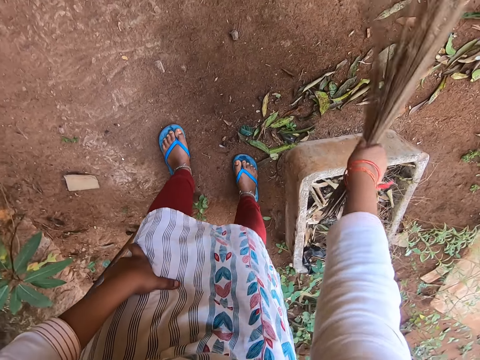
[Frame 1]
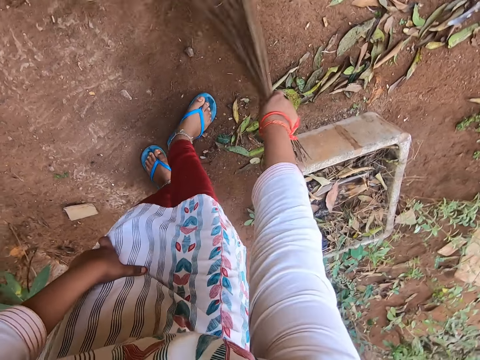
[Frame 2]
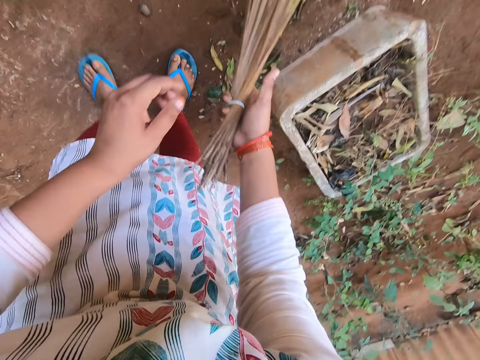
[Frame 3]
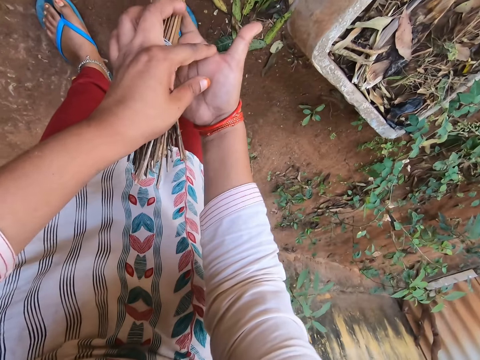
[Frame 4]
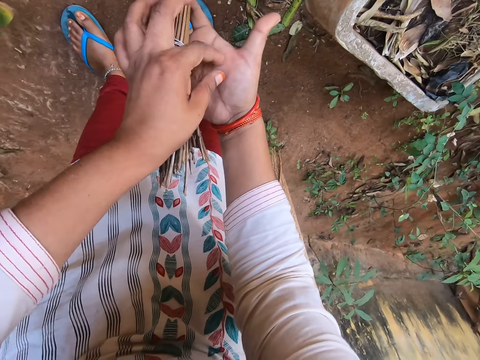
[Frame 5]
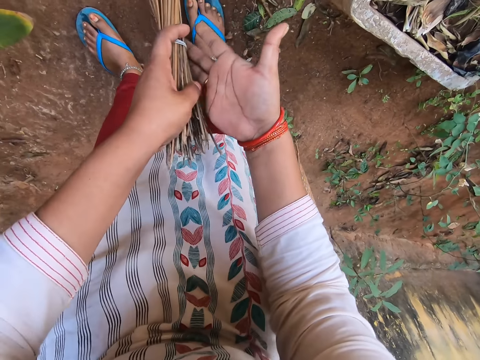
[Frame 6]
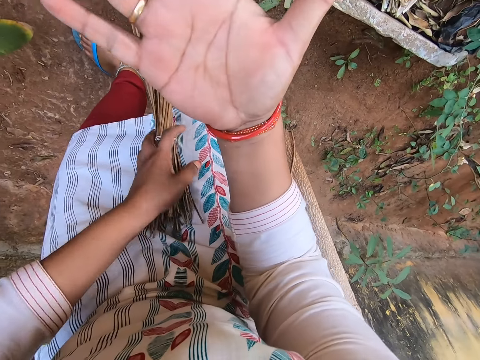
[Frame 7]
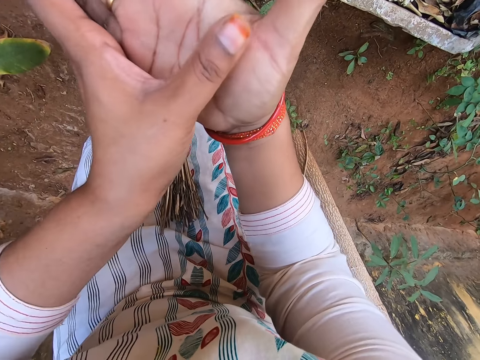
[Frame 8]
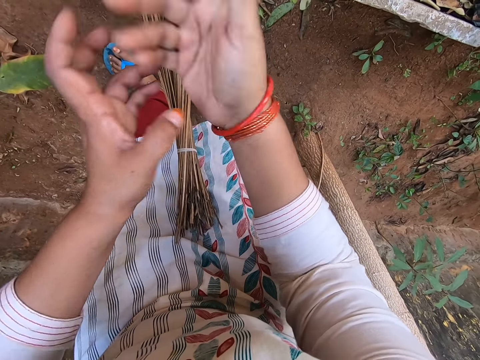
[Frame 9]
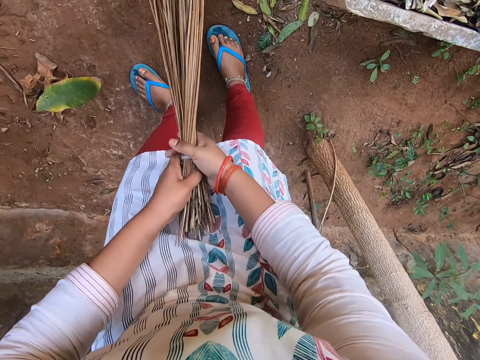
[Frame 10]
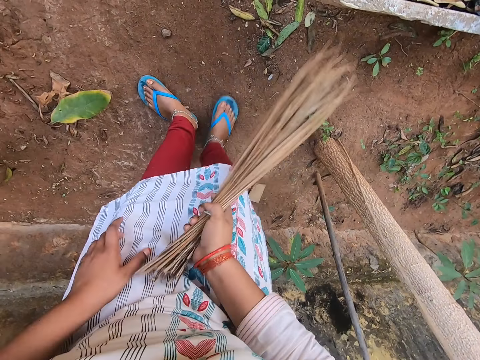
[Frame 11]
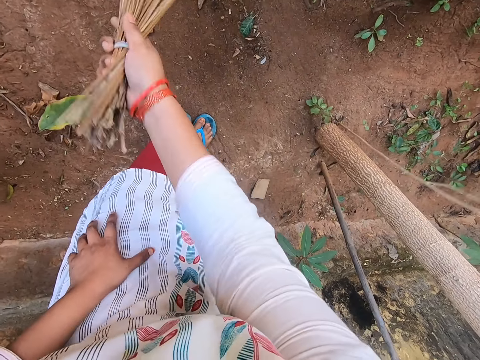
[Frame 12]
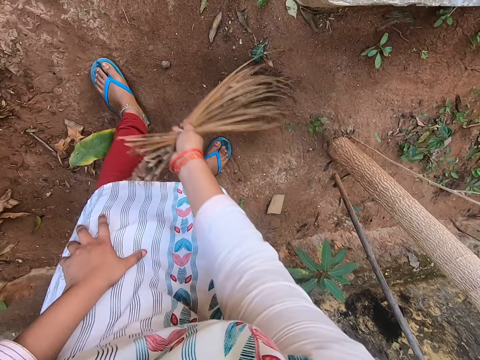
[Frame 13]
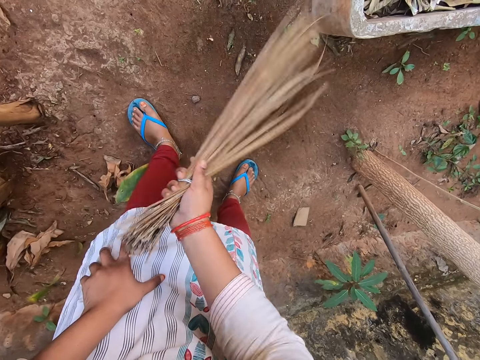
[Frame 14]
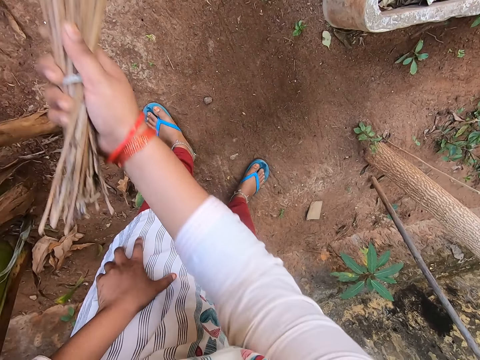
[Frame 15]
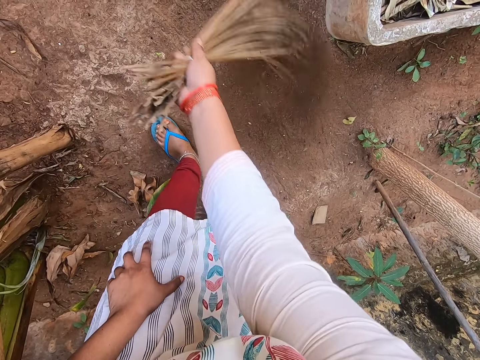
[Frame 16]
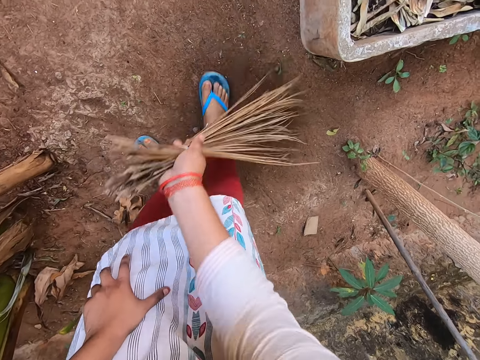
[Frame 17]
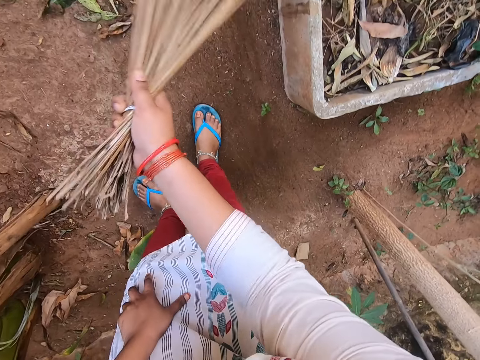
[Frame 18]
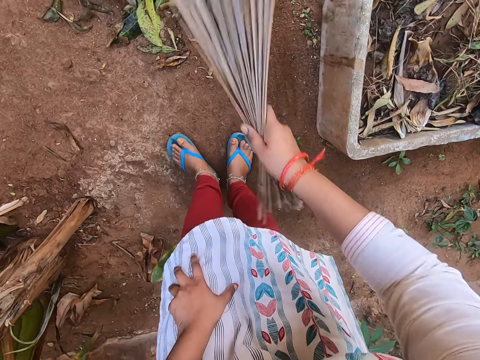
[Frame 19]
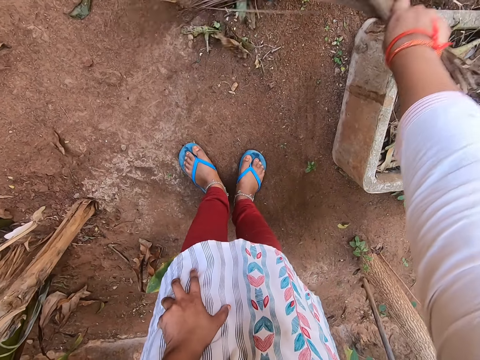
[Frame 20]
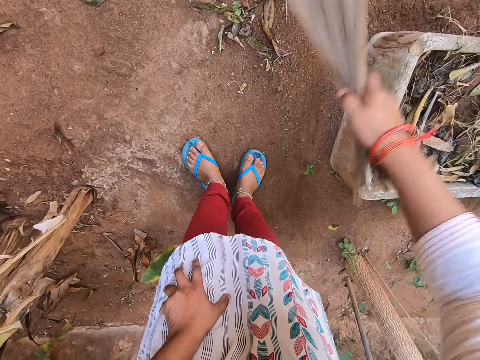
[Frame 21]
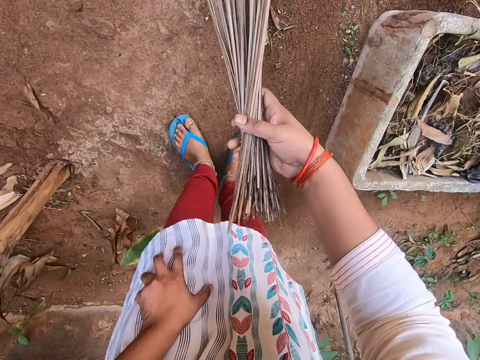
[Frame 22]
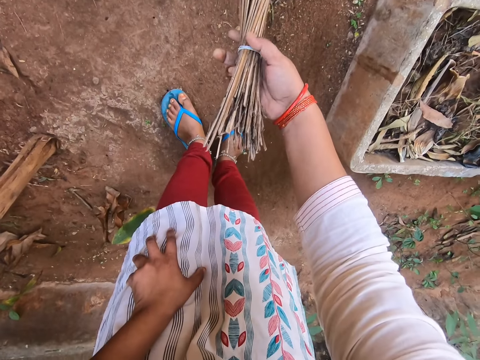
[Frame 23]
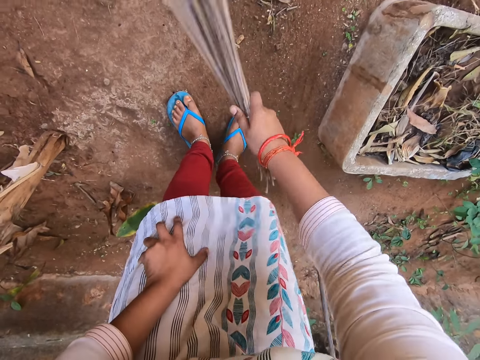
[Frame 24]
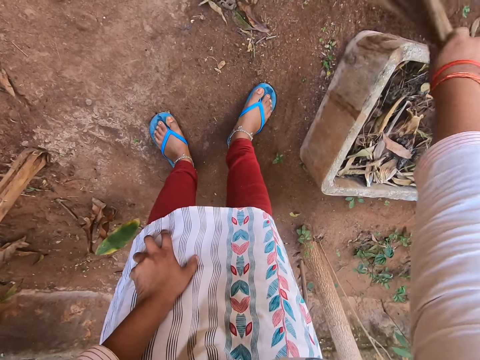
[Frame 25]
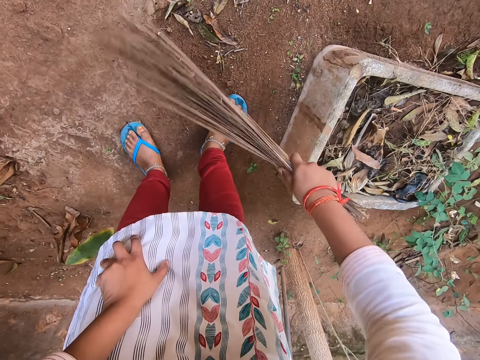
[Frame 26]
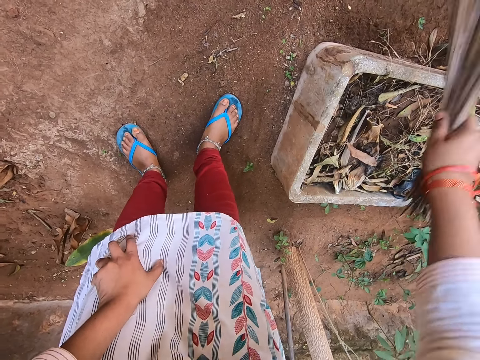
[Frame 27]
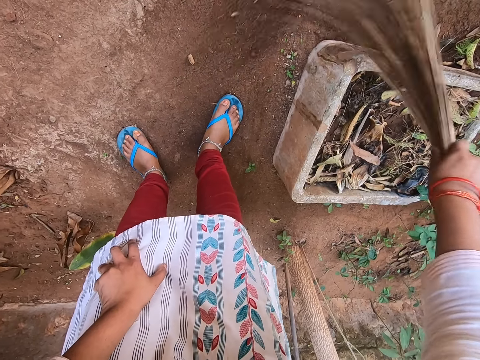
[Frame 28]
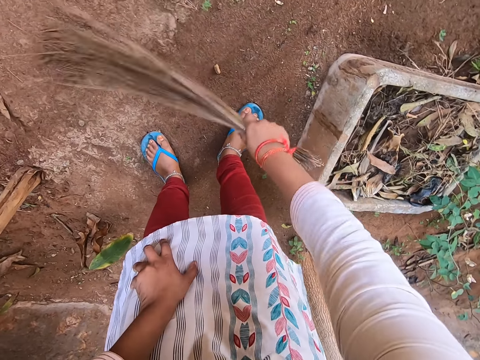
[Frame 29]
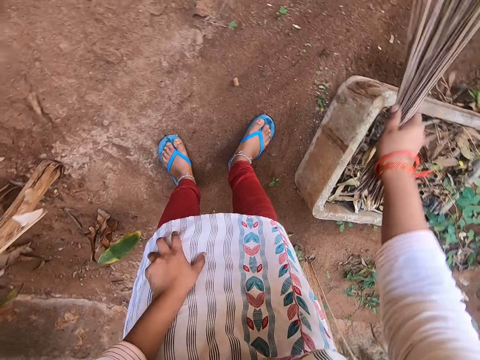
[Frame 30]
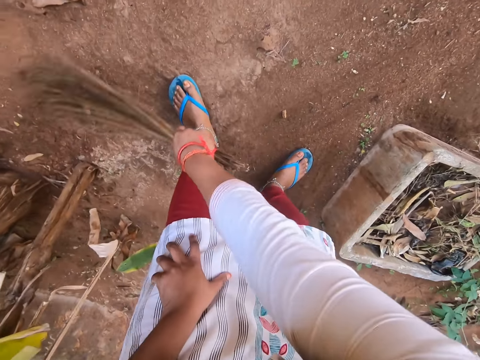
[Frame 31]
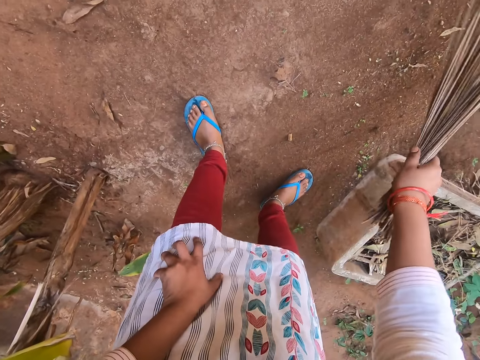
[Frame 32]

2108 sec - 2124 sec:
The camera wearer scratches her right hand with her left hand. She touches the palm of the right hand. She passes the broom from her right hand to her left hand and drops the broom on the ground with her left hand. She scratches her right hand with her left hand. She picks up the broom from the ground with both hands. She sweeps the ground with the broom in her right hand. She adjusts the broom with her right hand. She sweeps the ground with the broom in her right hand.

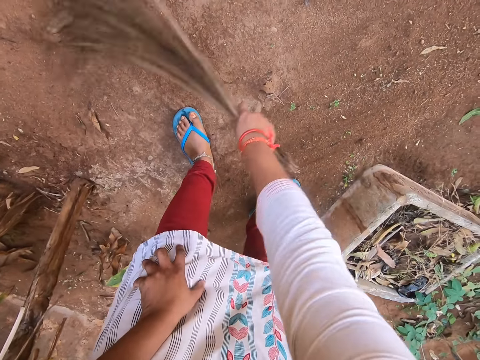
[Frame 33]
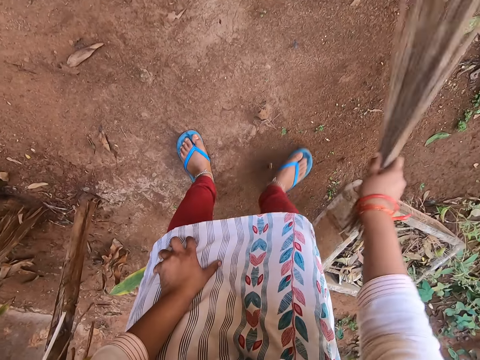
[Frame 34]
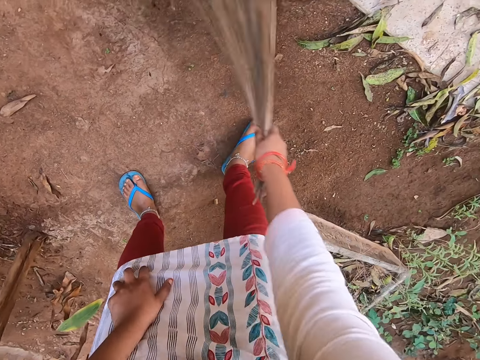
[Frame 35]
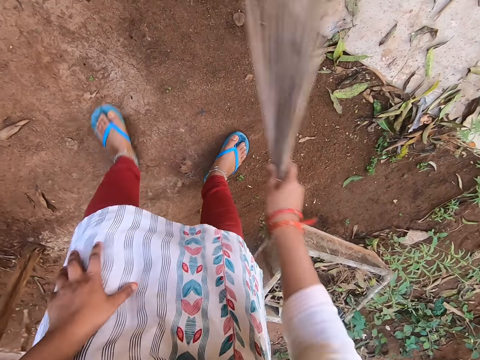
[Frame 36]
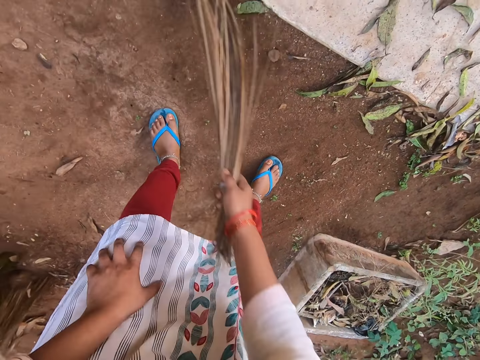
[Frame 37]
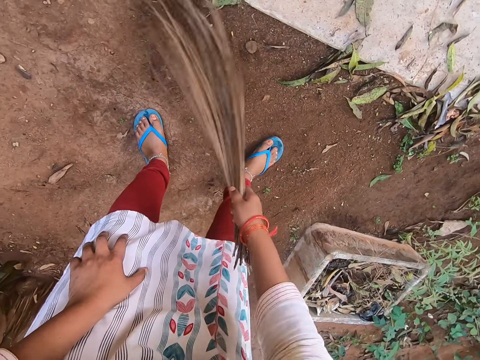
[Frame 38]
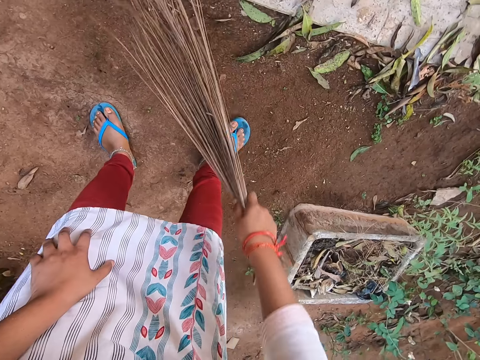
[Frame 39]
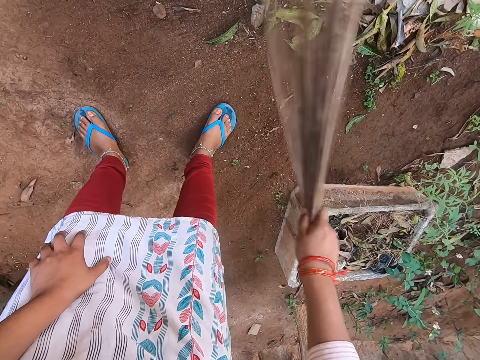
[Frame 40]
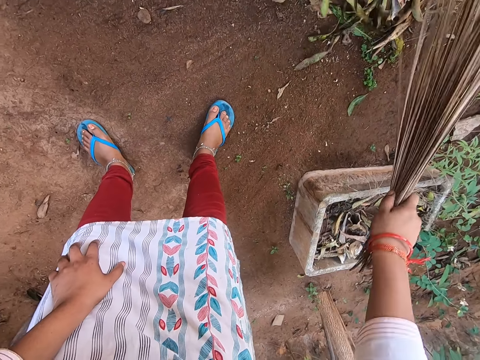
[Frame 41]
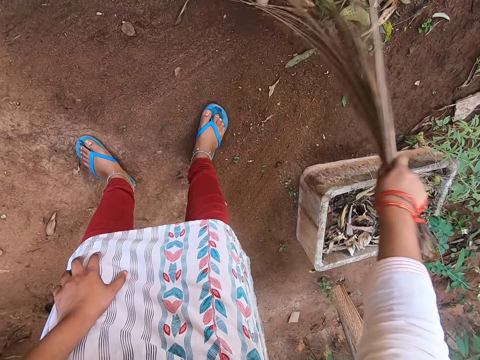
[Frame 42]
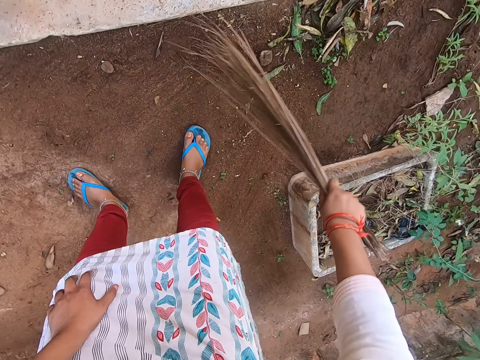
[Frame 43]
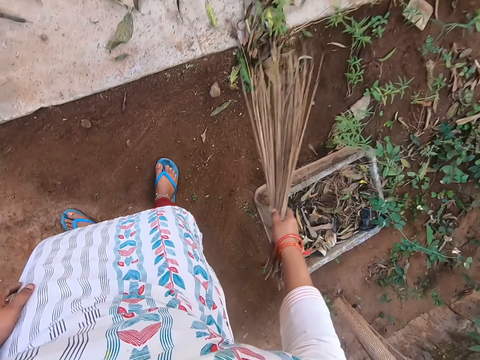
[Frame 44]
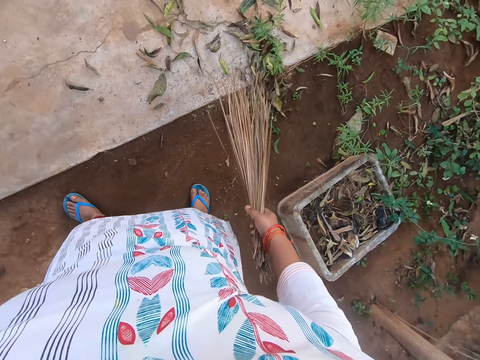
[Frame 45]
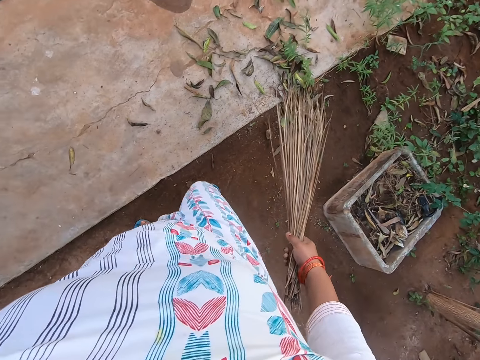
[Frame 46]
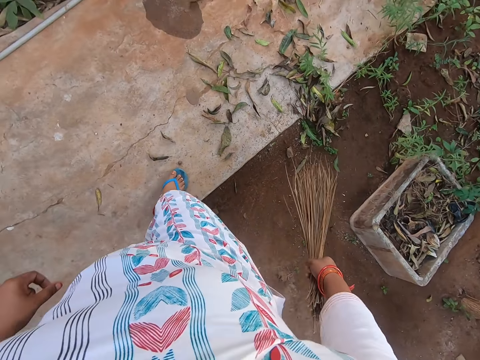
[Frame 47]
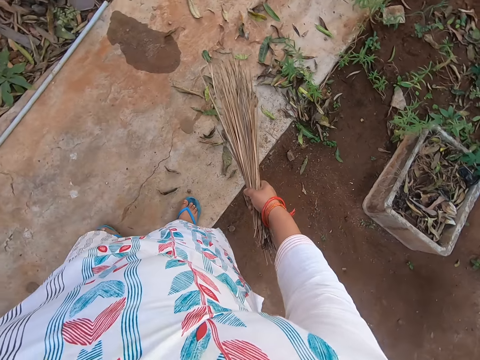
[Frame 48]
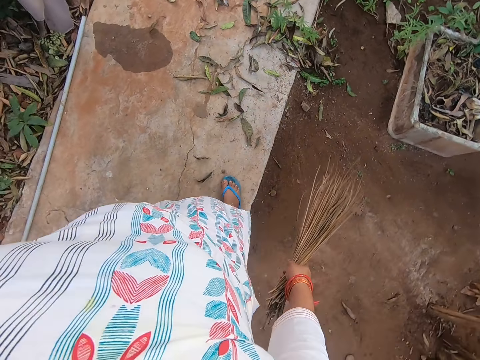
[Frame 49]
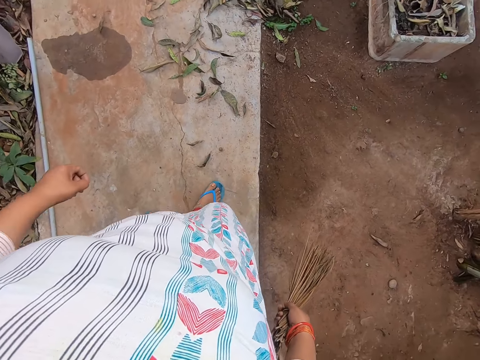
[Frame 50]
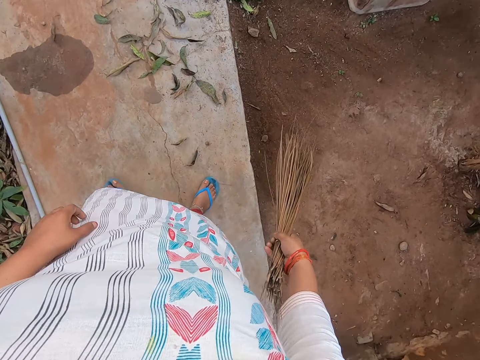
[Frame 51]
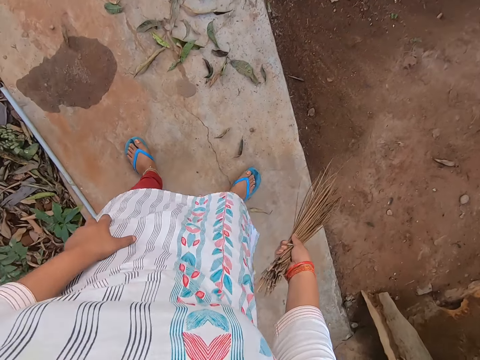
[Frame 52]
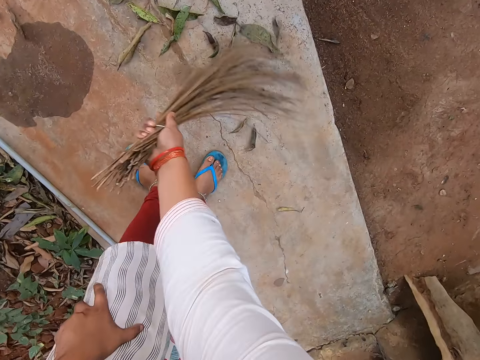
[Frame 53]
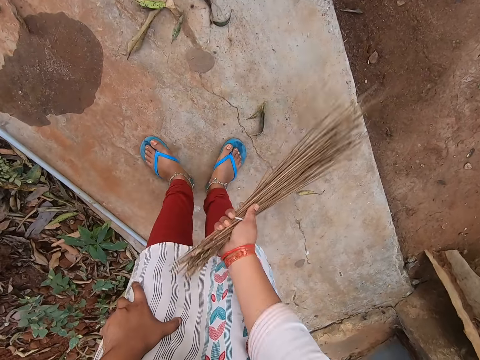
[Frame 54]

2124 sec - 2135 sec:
The camera wearer walks on the compound. They sweep the compound.
